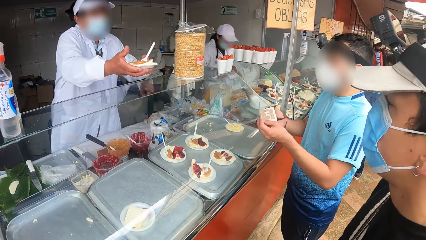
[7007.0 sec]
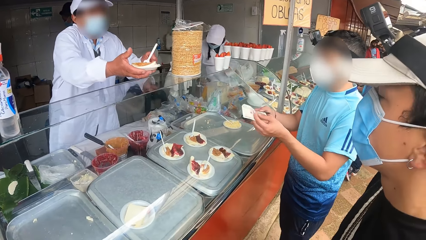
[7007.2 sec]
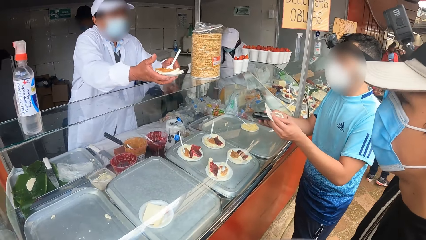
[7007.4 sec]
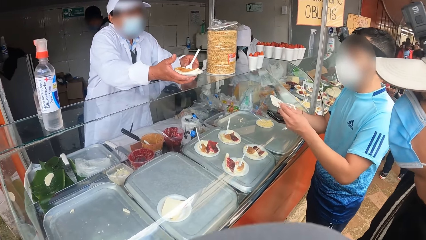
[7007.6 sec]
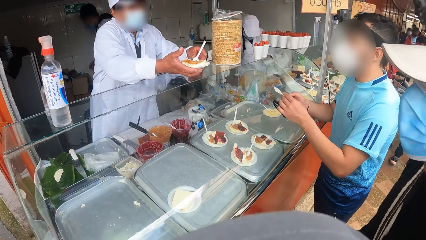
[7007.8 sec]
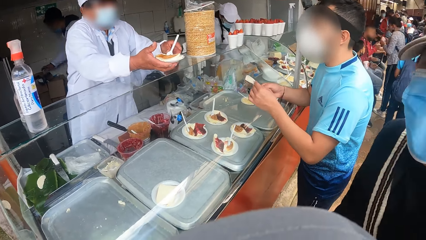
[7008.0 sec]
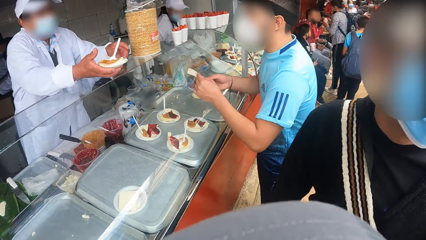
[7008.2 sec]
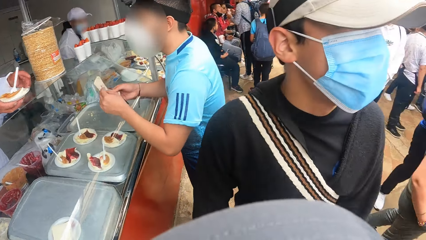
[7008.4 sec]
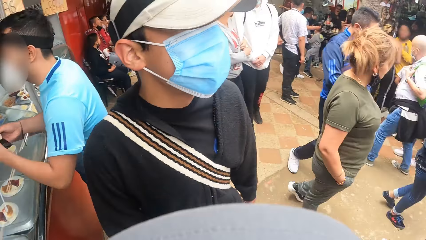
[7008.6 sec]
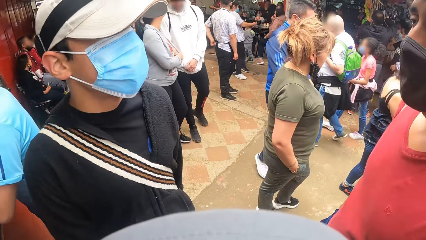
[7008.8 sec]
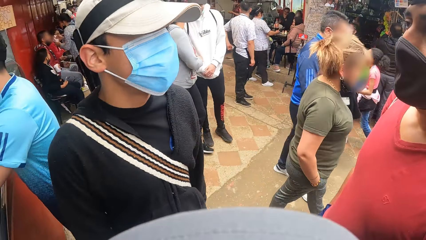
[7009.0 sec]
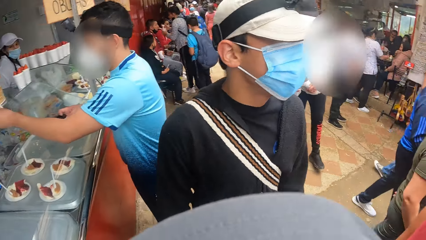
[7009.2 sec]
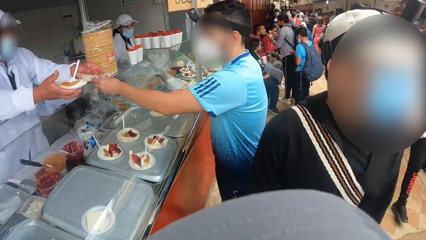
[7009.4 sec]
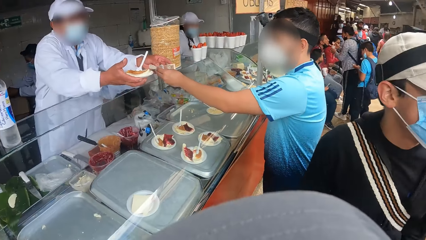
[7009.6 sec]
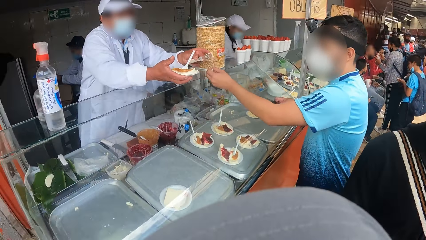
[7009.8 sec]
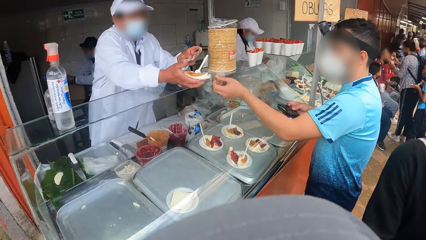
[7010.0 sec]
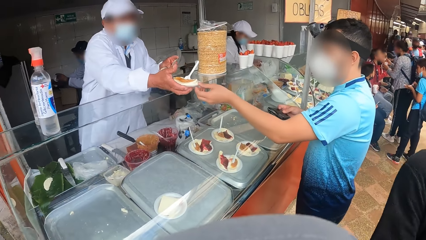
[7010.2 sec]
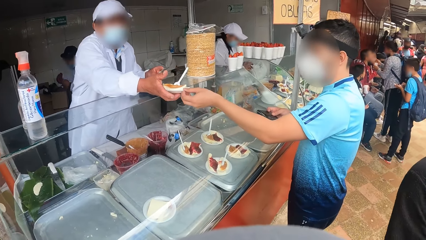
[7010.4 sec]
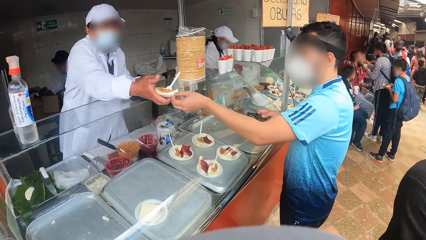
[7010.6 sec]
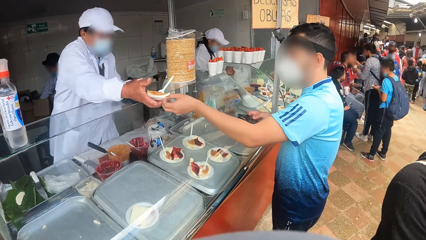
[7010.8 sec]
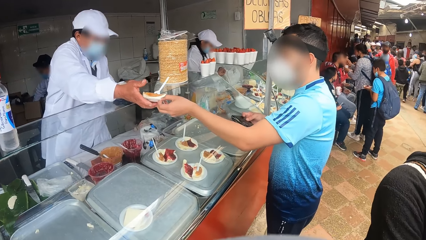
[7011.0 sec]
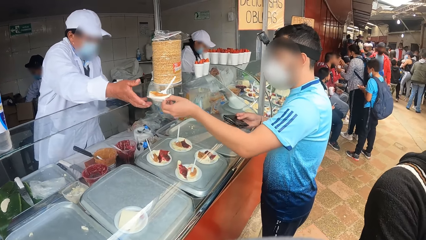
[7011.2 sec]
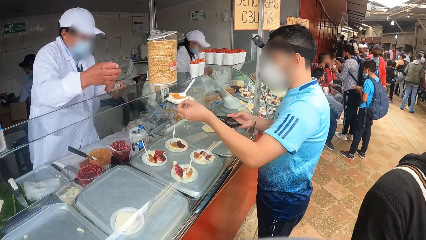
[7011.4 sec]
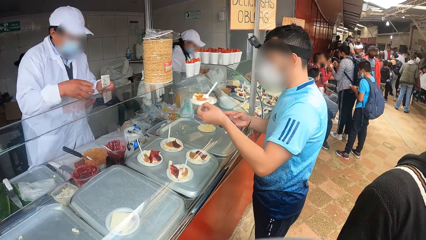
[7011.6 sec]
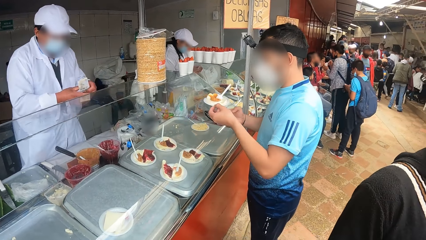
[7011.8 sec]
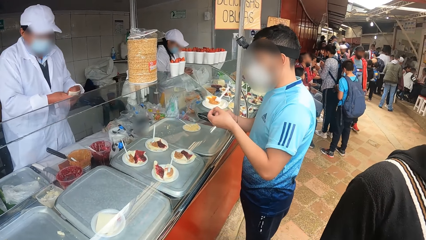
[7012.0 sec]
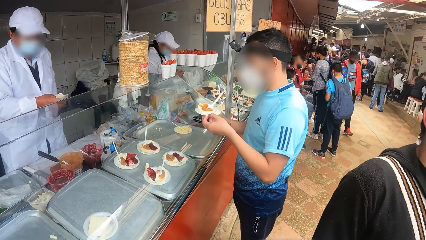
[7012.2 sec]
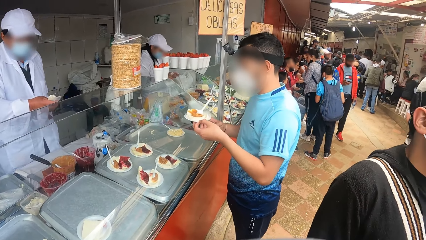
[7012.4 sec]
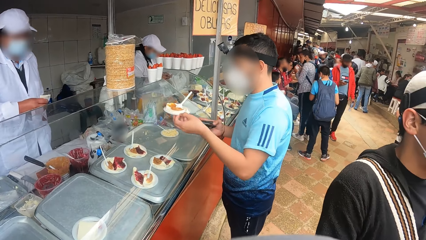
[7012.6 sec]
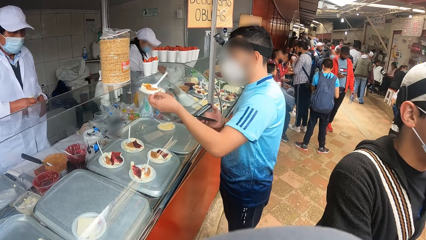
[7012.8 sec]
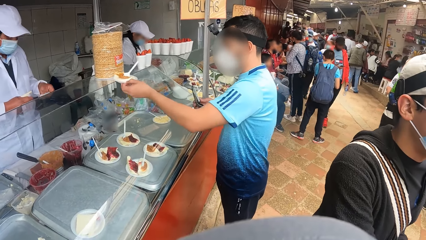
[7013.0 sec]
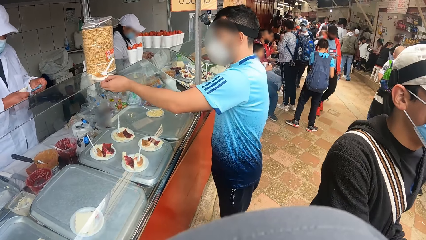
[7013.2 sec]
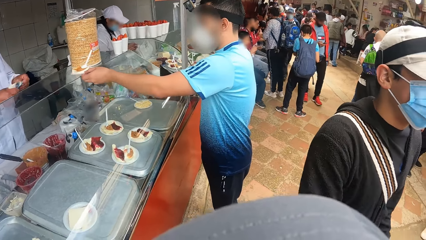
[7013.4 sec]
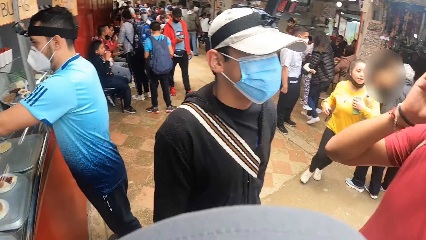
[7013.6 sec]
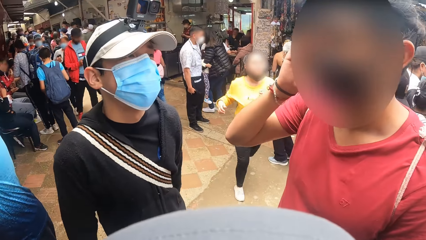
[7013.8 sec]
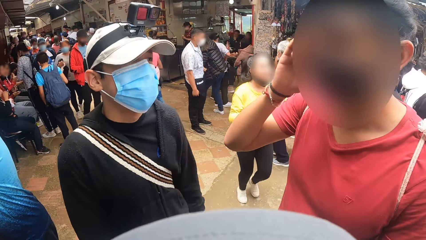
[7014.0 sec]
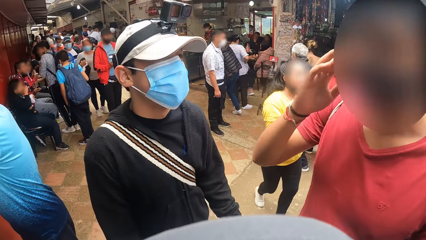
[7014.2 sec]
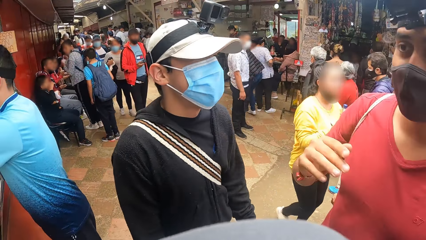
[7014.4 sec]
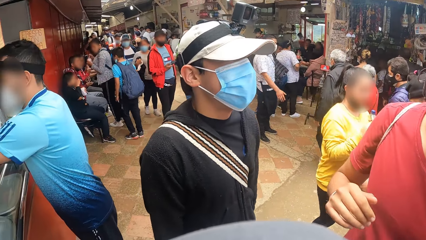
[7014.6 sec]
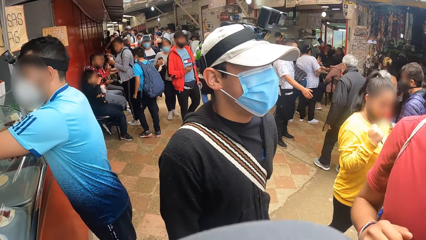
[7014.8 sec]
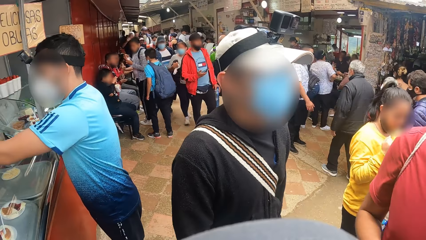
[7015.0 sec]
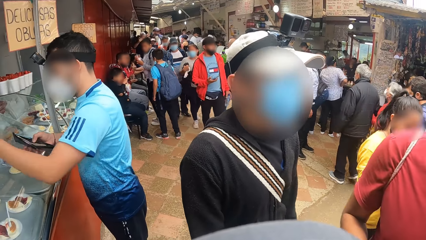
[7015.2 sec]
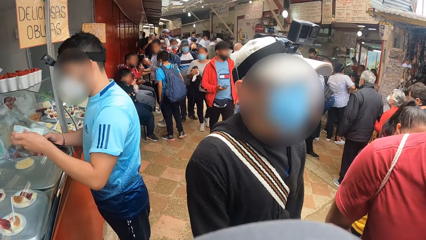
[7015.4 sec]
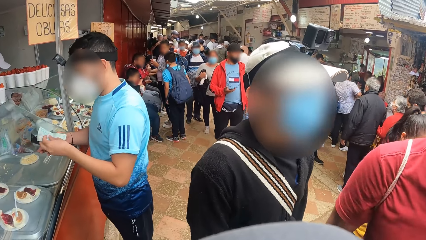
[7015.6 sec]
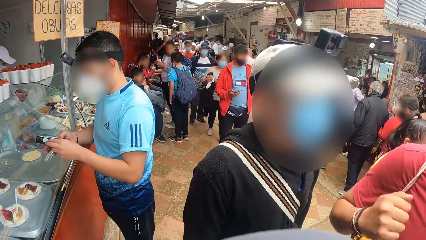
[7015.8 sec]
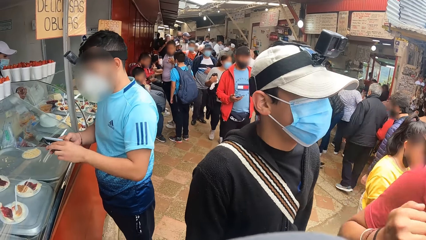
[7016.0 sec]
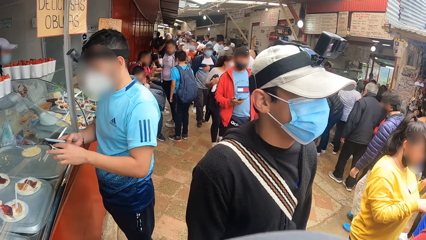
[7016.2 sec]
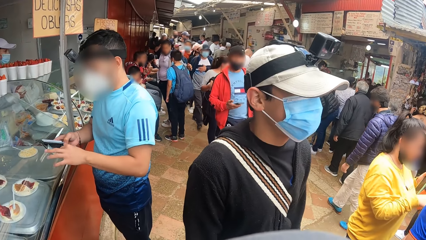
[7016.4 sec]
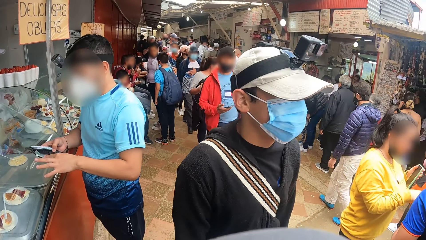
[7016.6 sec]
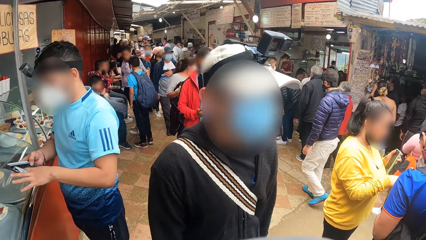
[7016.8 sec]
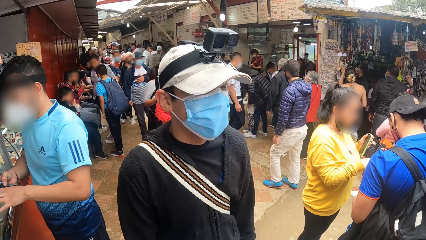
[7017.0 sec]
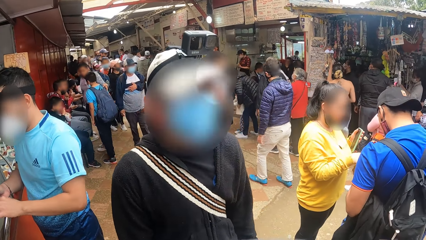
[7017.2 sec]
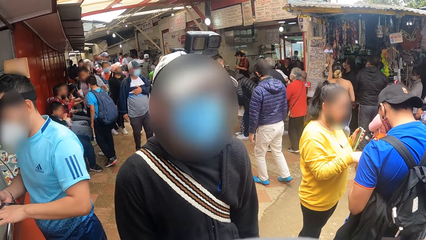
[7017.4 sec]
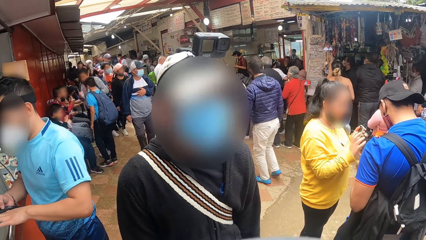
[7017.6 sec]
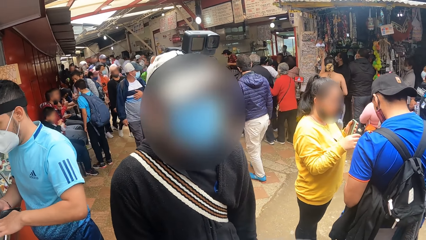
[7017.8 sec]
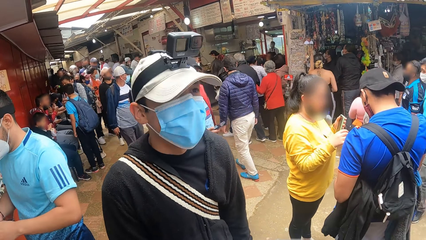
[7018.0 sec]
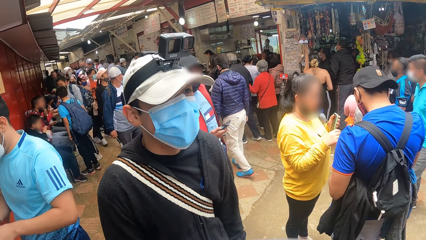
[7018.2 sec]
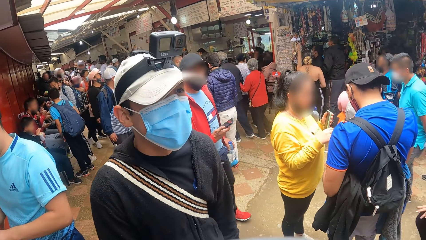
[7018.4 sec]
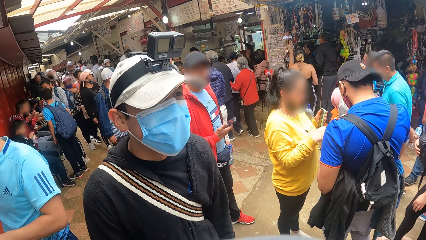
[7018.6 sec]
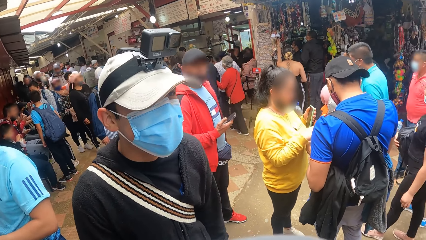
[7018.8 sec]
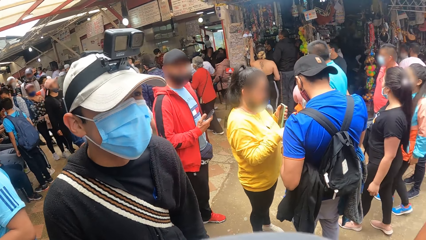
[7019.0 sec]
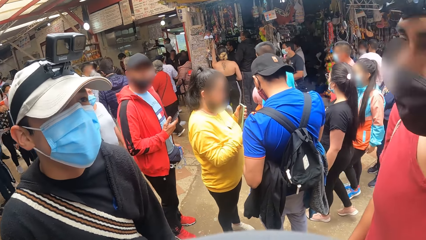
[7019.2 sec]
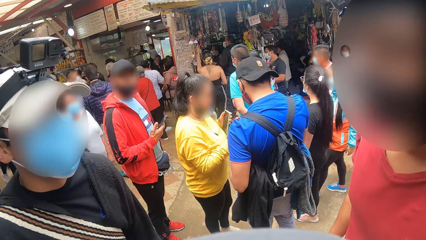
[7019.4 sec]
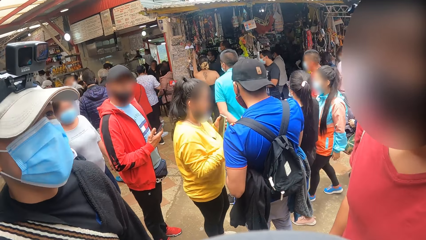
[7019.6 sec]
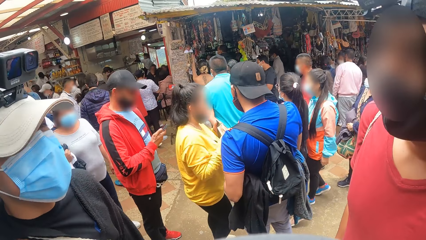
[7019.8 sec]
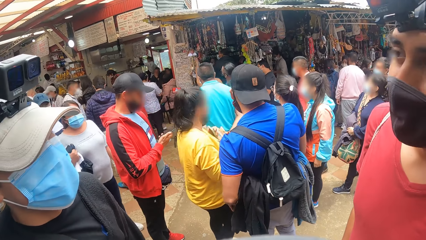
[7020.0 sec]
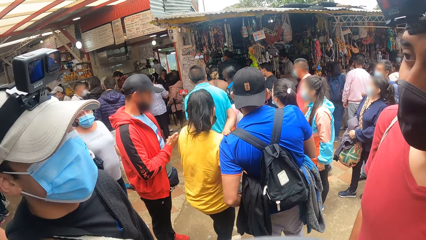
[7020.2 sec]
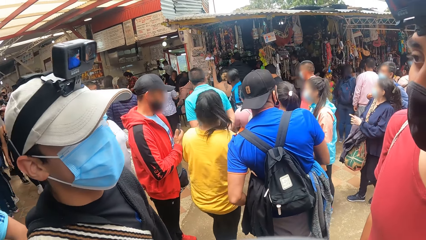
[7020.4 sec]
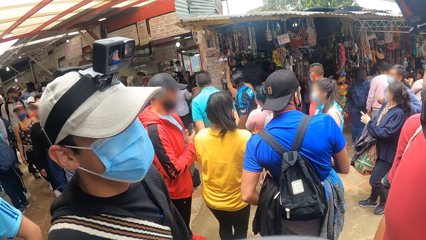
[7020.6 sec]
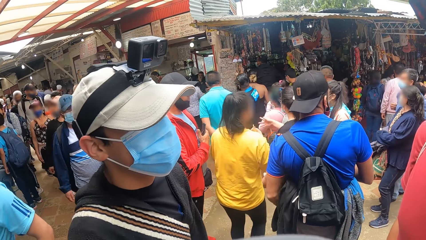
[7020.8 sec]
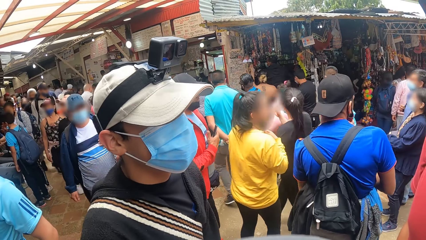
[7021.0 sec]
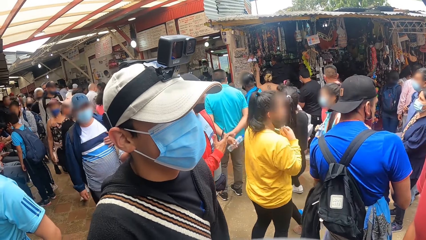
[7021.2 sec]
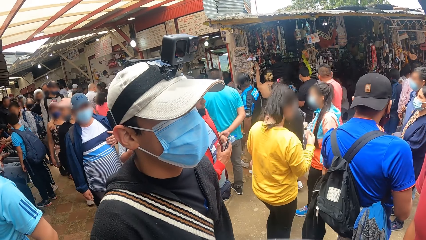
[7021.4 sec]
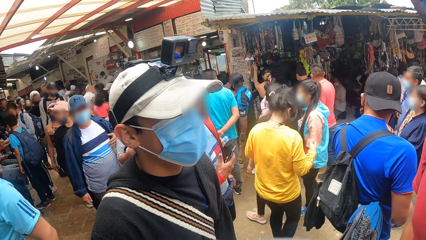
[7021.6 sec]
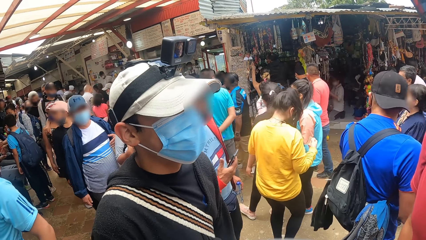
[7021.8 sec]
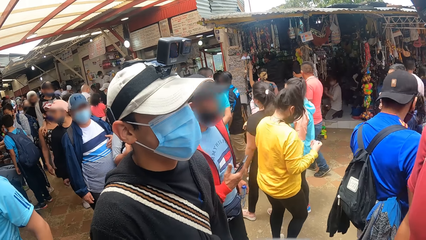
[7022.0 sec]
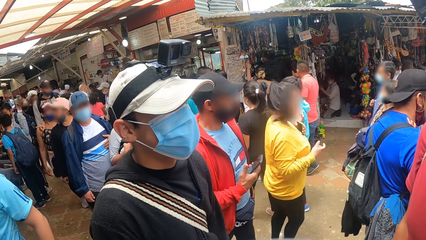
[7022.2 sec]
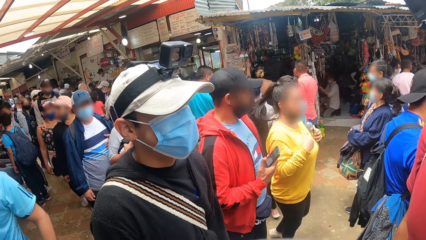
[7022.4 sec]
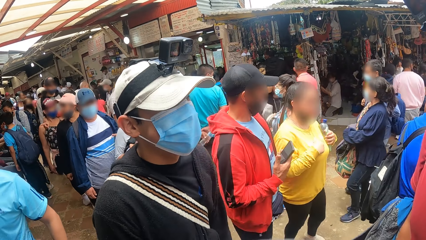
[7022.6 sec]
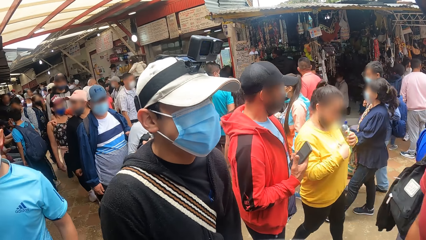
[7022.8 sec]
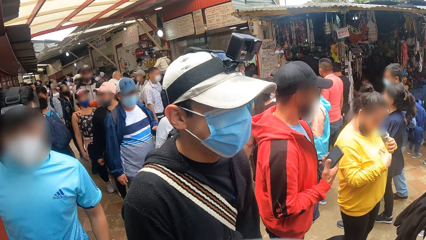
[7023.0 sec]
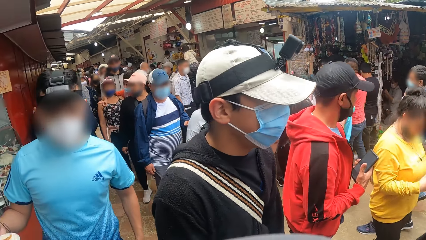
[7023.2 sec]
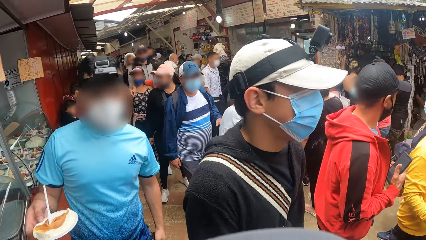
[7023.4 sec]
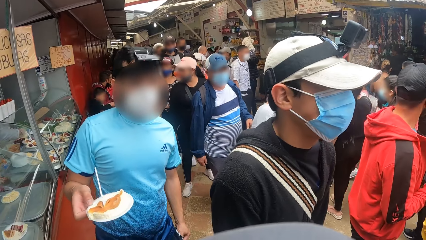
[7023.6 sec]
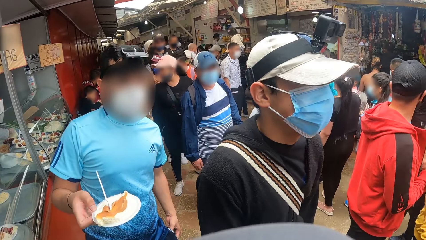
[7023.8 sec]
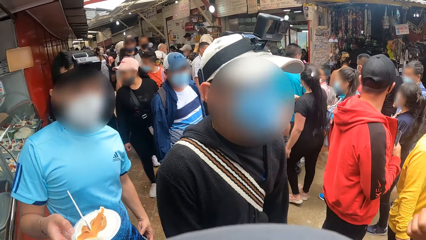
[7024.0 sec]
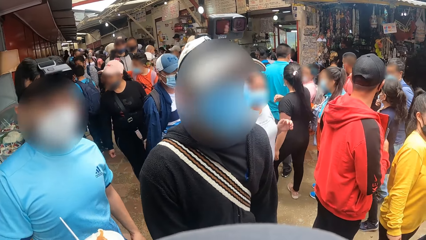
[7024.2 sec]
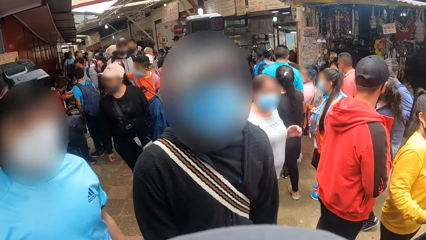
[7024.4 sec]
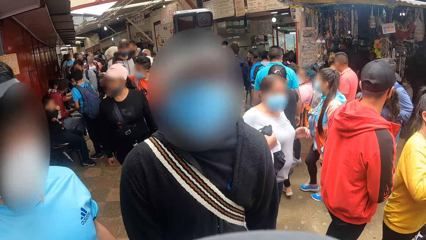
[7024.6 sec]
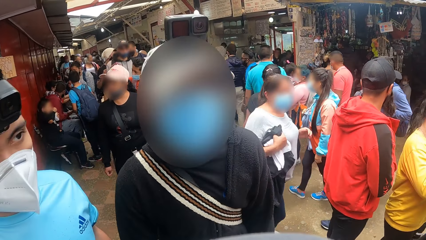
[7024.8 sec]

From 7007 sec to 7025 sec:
The camera wearer looks around. A man gives another man money with his left hand. The first man collects cheese from a person. The first man places the side plate on a display window. The camera wearer interacts with a person and another person. The first man puts the money in his wallet with his left hand. The camera wearer converses with another man.
